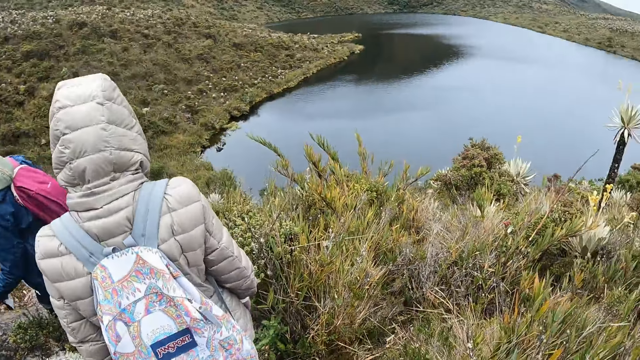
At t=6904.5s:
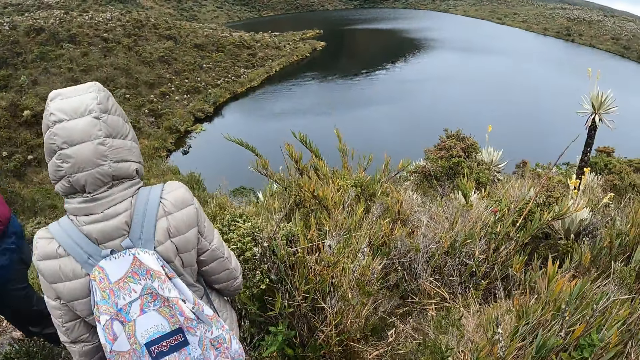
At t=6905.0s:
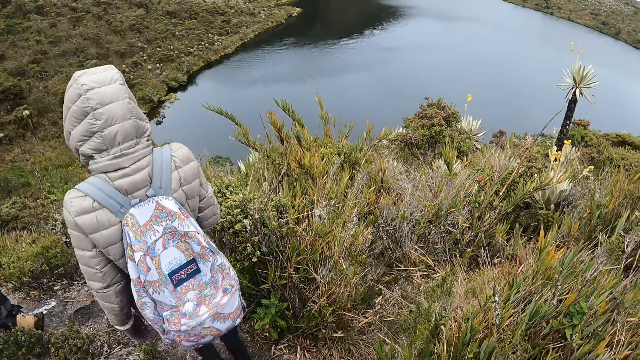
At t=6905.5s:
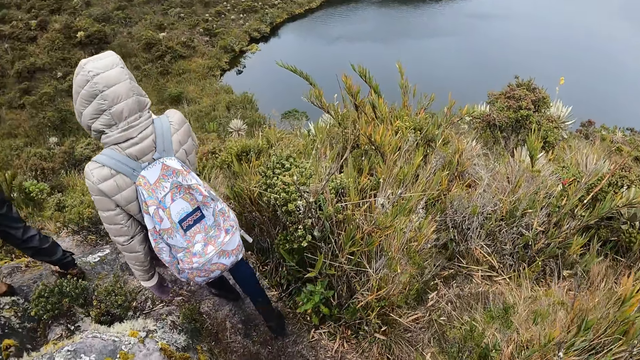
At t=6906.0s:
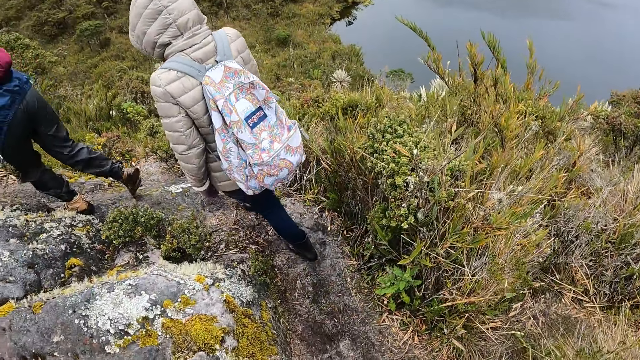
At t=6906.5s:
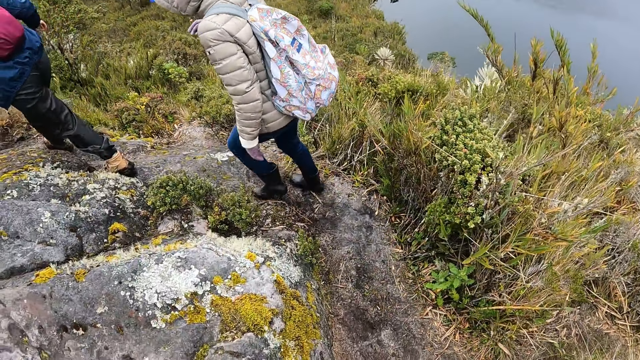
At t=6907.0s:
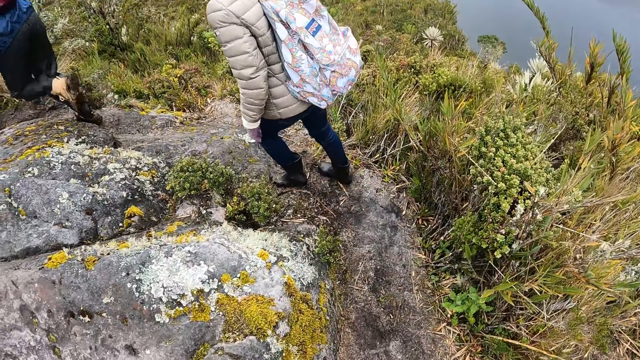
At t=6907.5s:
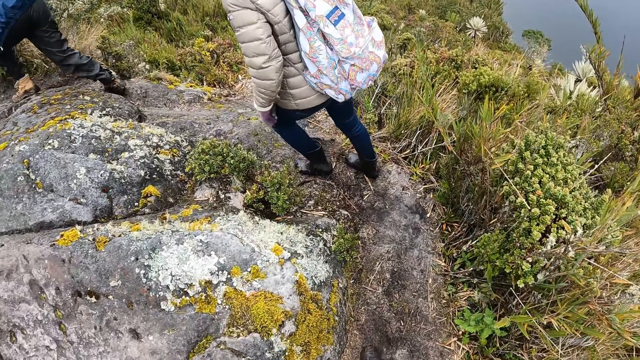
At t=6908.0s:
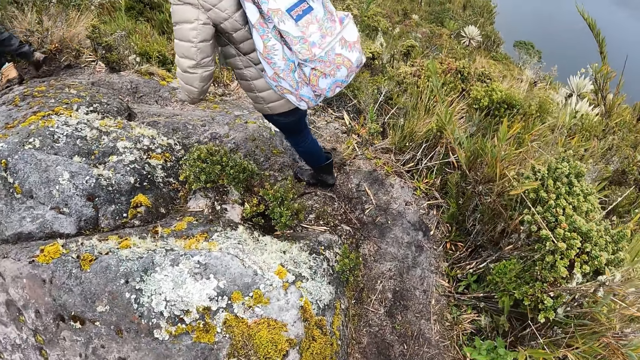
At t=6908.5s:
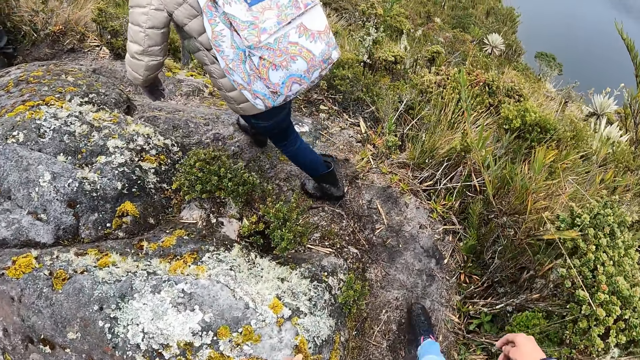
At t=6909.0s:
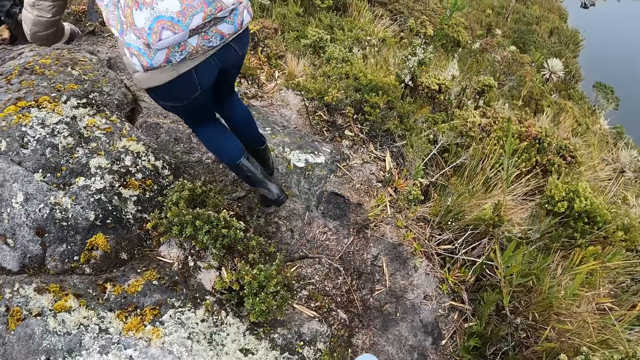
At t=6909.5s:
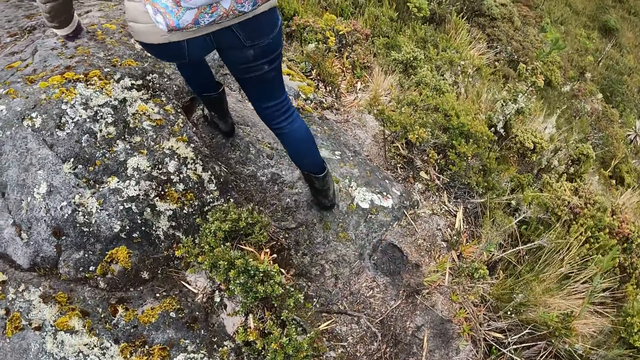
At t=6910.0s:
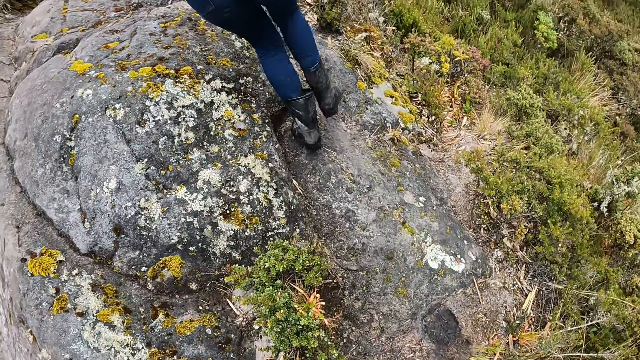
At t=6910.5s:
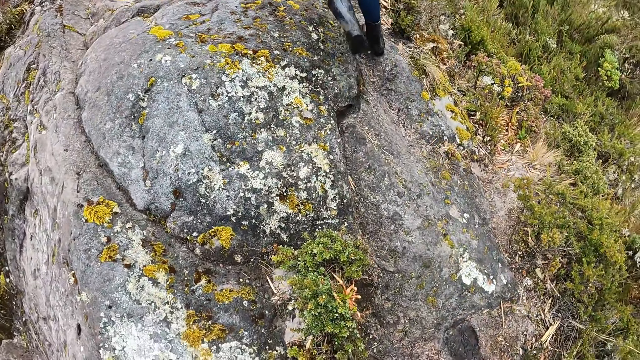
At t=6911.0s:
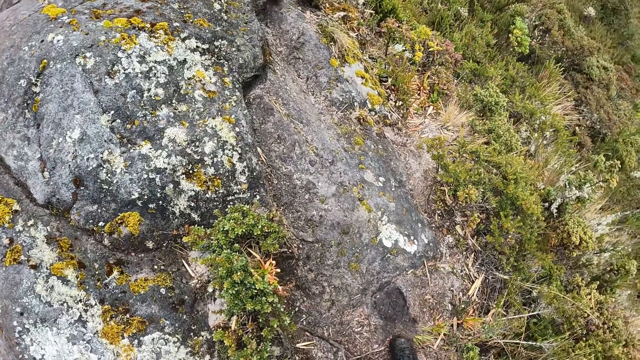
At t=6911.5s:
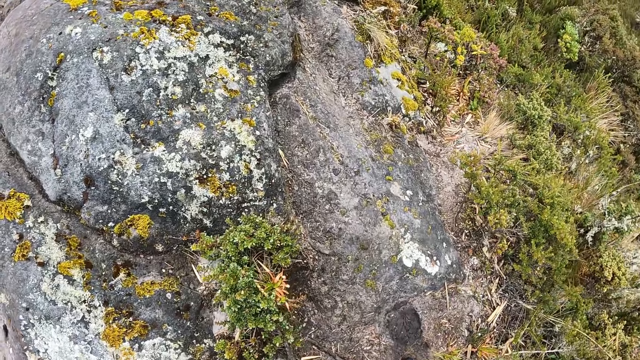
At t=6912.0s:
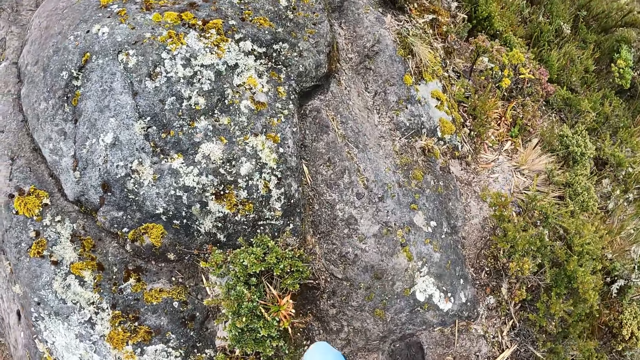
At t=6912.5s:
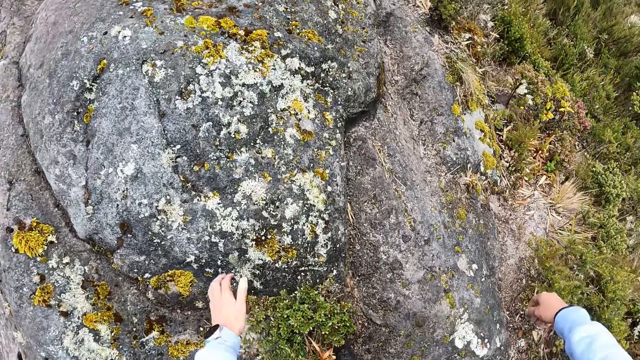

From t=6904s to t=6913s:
The camera wearer walks. They look around. A woman walks.

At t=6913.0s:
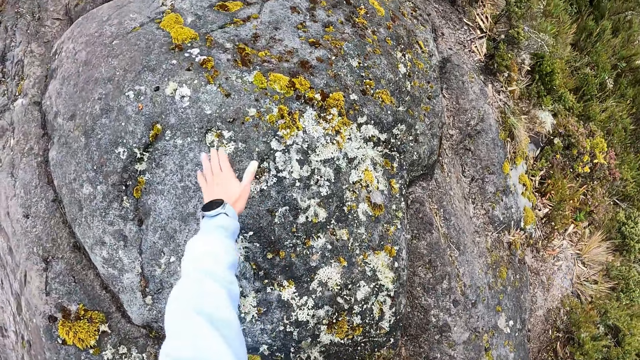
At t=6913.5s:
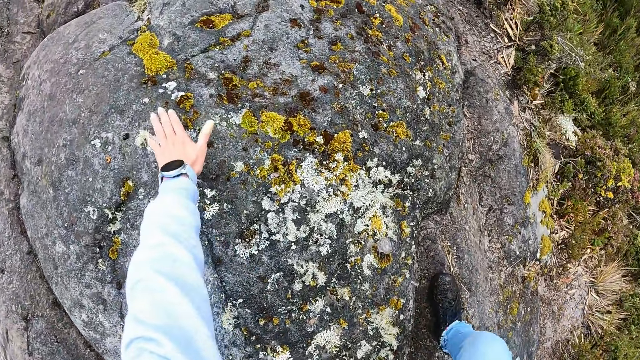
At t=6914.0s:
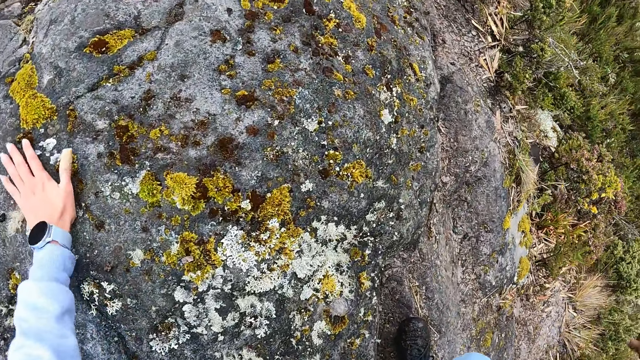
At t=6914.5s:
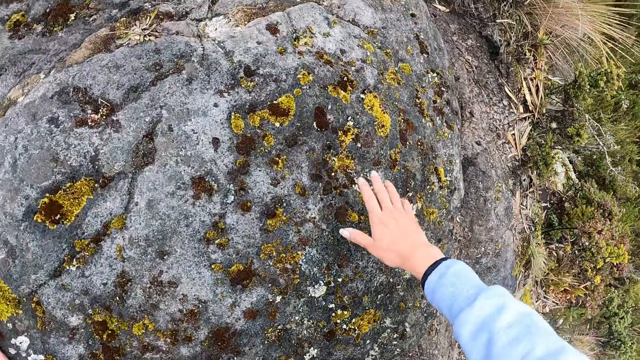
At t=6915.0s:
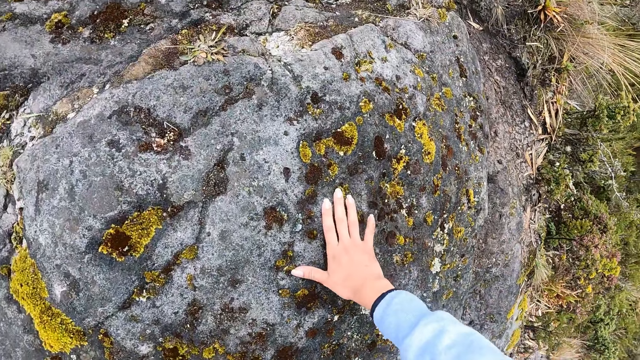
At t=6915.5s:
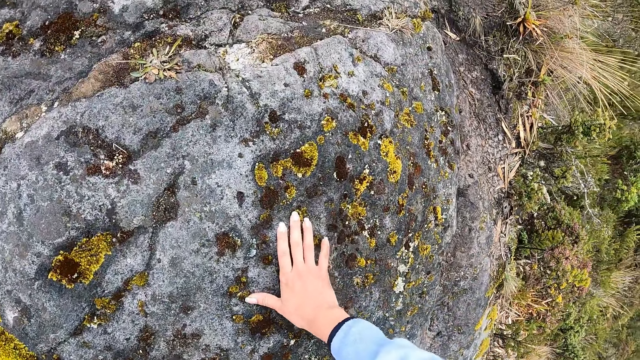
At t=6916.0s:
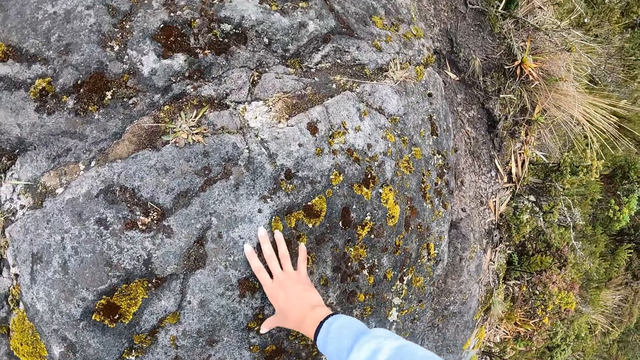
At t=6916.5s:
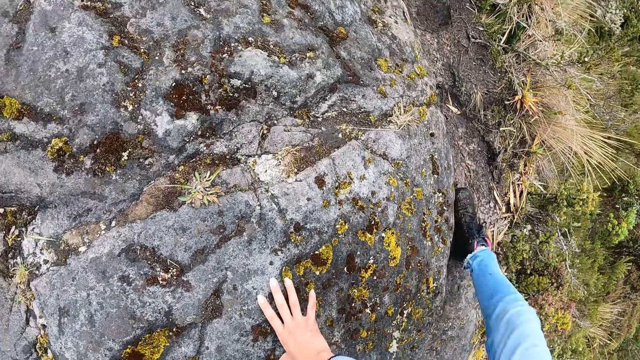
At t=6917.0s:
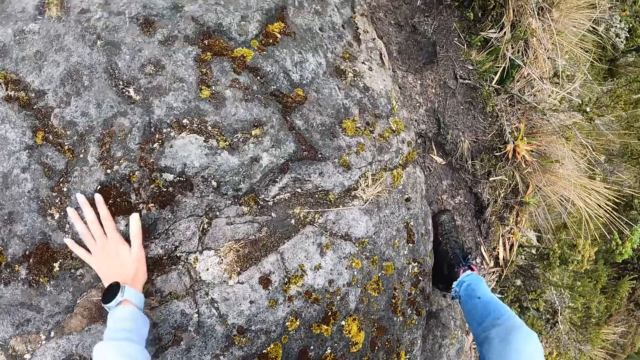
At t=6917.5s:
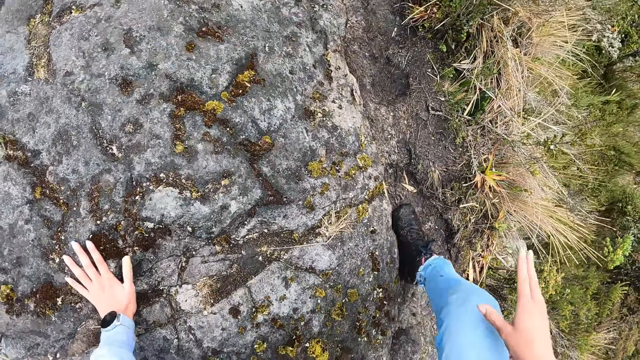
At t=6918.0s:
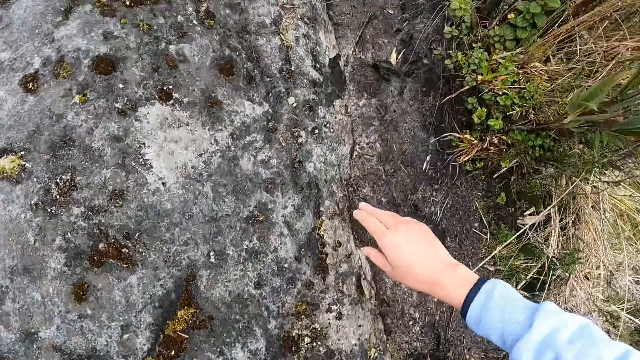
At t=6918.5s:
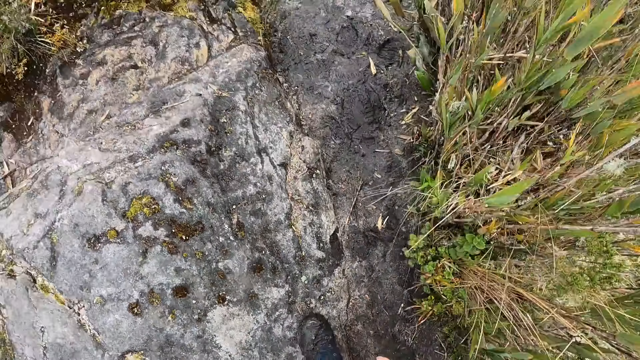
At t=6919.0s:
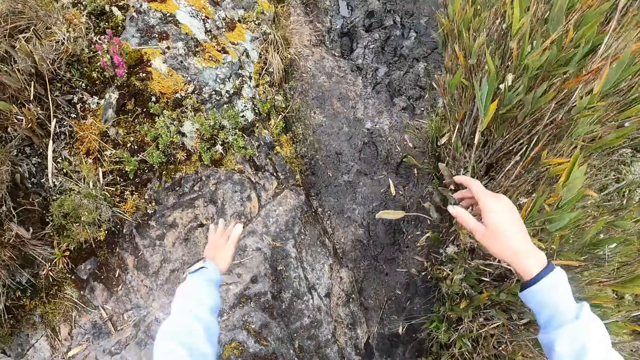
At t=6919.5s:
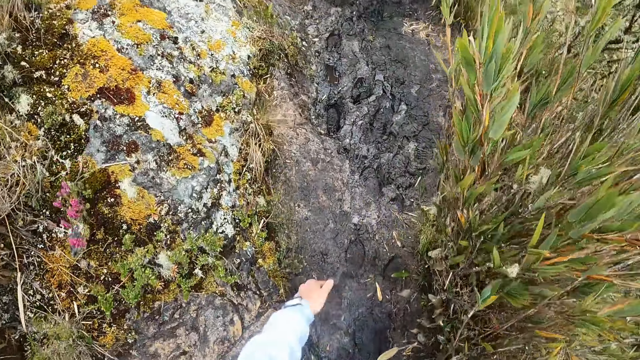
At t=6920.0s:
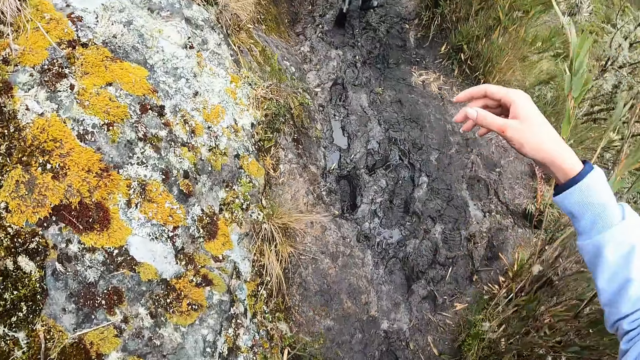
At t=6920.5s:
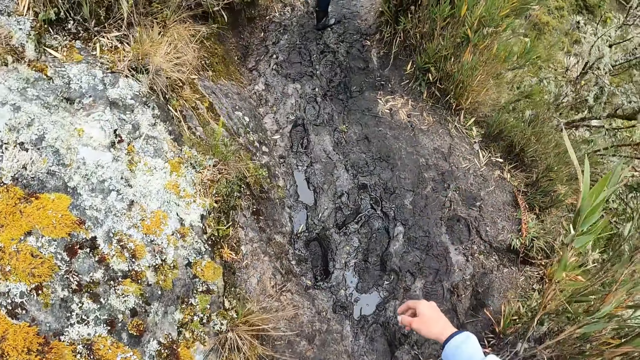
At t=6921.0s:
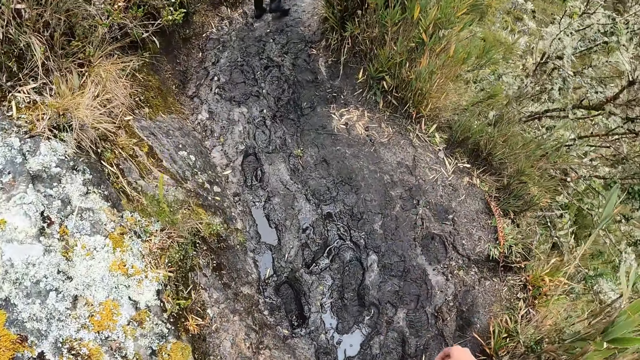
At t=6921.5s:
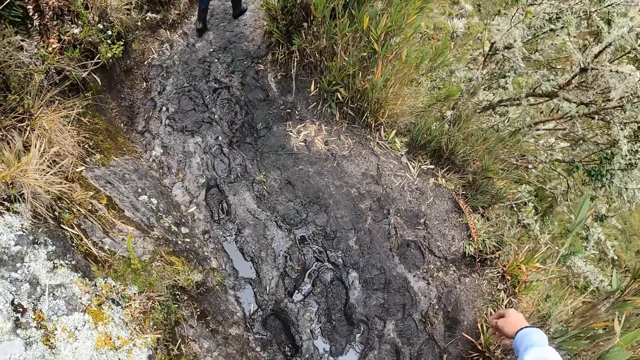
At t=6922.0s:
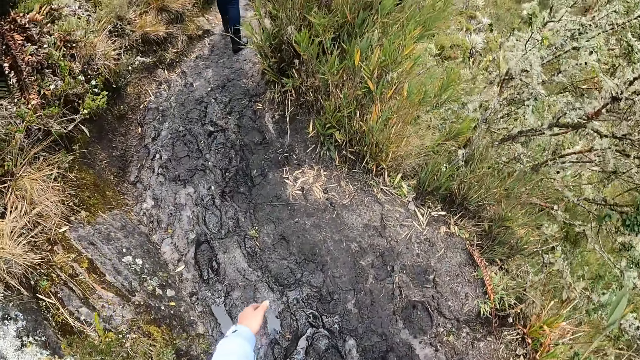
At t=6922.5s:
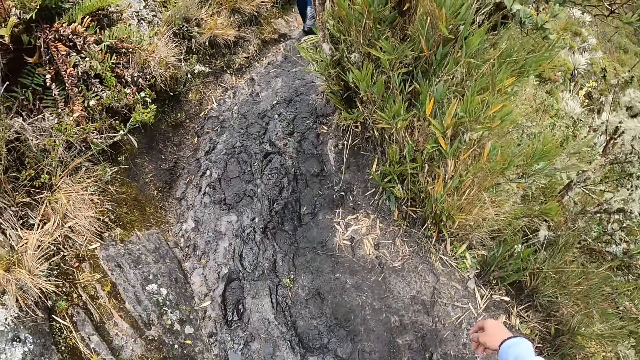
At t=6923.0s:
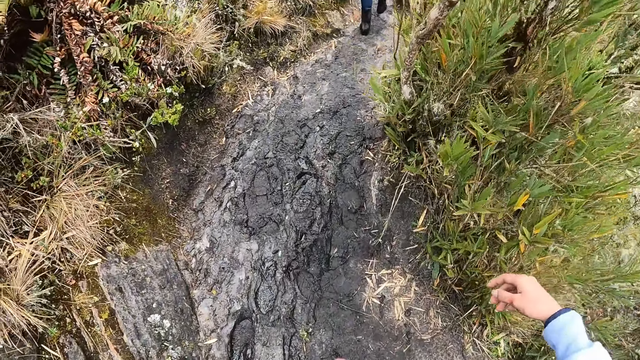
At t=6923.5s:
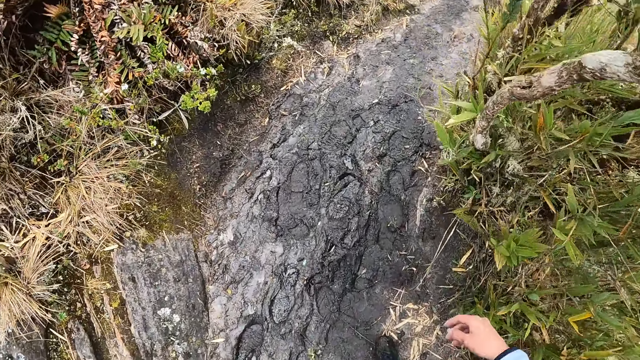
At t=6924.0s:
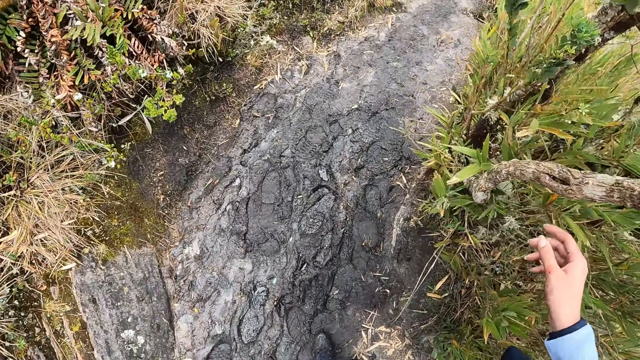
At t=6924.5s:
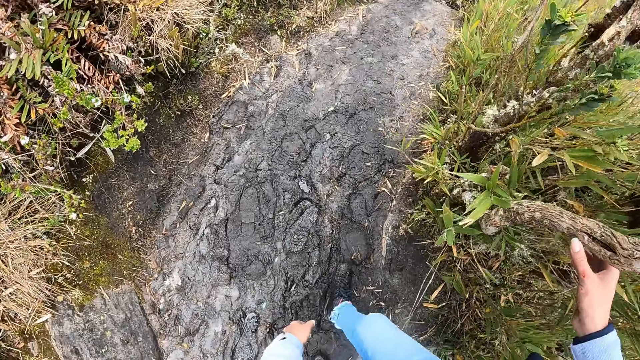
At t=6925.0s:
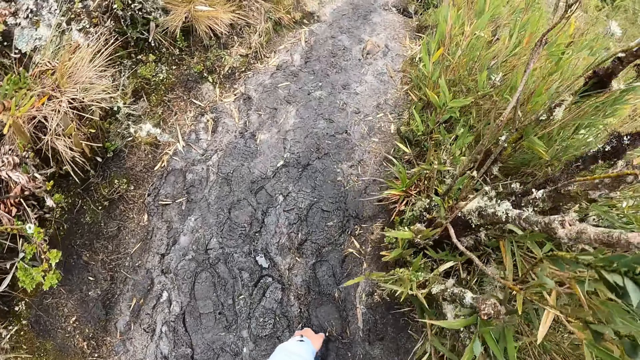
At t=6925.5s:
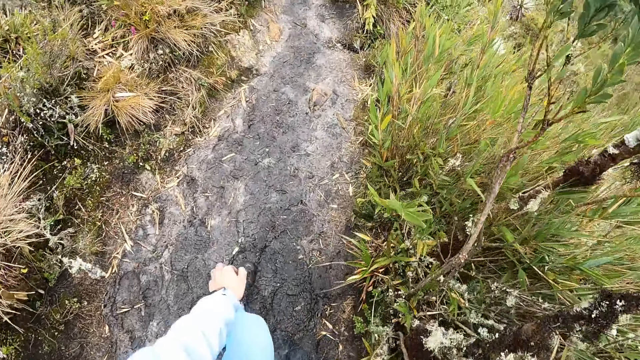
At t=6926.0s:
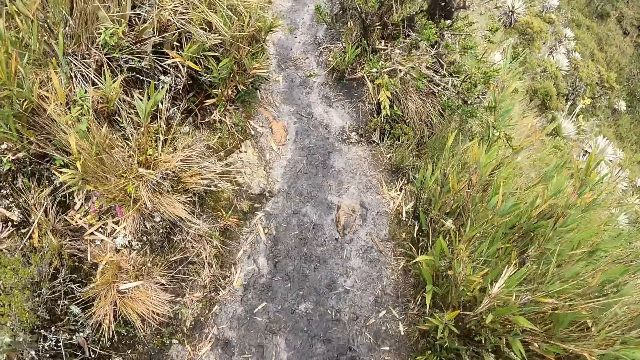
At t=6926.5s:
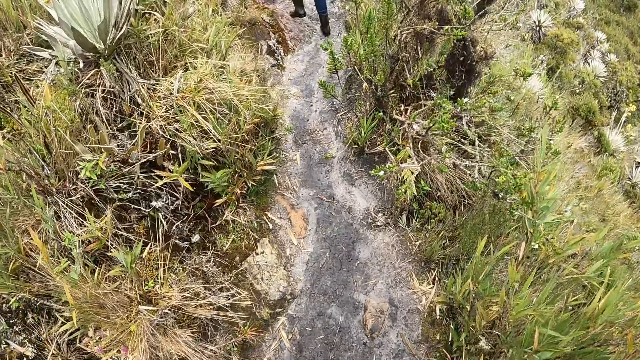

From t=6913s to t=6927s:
The camera wearer touches the hill with her left hand. She walks. She touches the hill with her right hand. She walks. She touches the hill with her left hand. She walks. She climbs the hill with the group of people. A woman walks. The camera wearer walks. She touches a plant with her right hand. She walks. She climbs the hill with the group of people.
